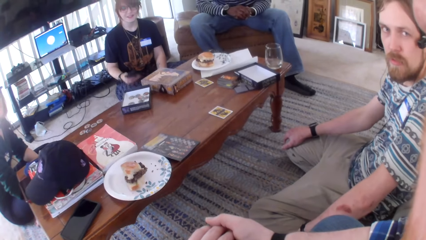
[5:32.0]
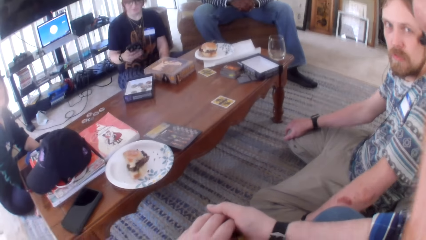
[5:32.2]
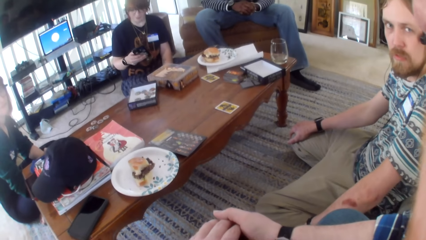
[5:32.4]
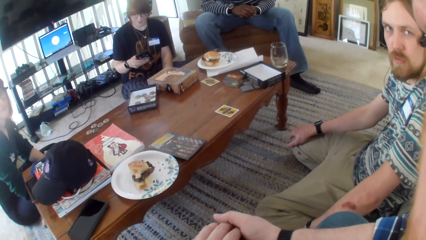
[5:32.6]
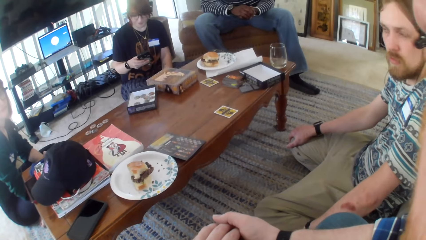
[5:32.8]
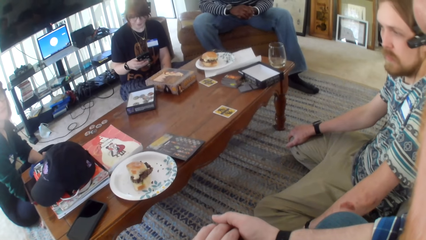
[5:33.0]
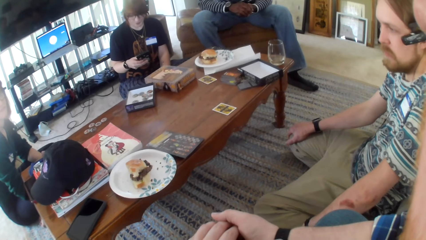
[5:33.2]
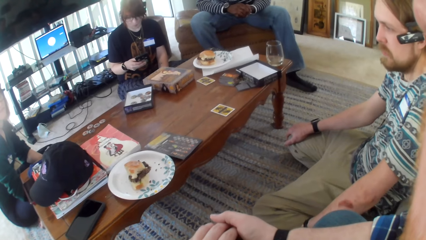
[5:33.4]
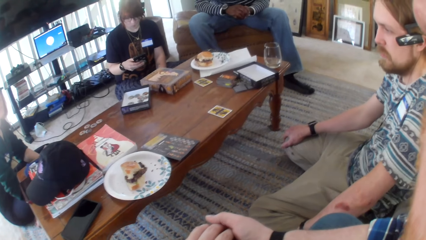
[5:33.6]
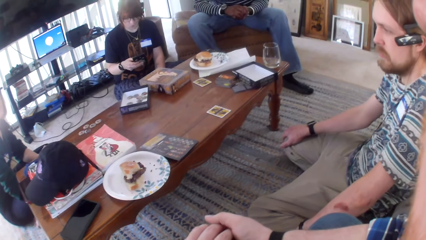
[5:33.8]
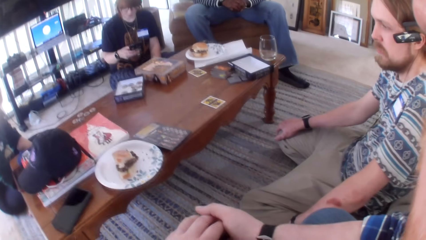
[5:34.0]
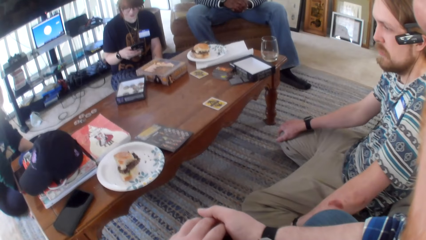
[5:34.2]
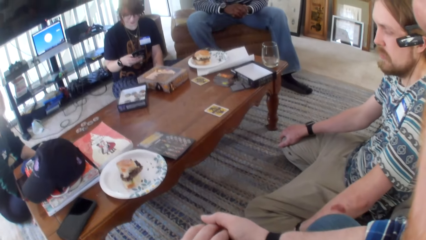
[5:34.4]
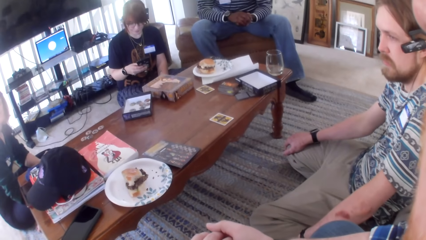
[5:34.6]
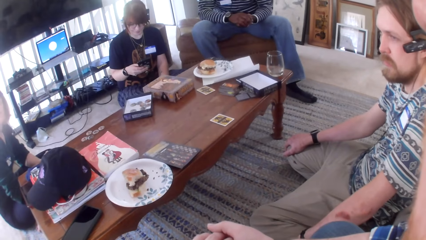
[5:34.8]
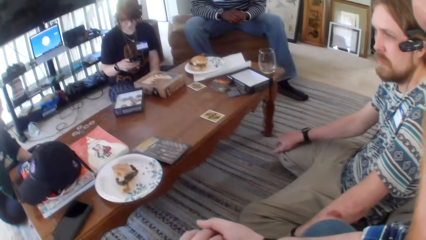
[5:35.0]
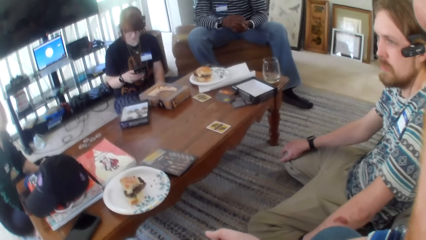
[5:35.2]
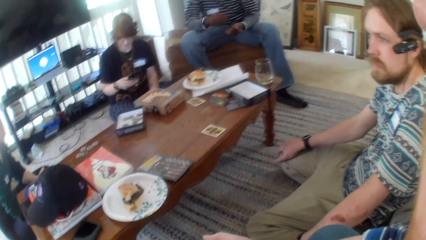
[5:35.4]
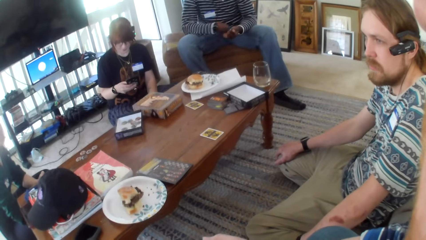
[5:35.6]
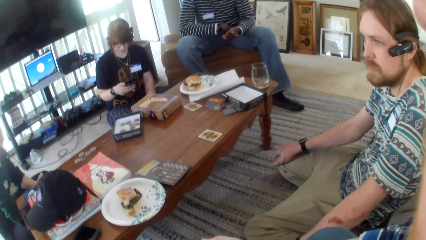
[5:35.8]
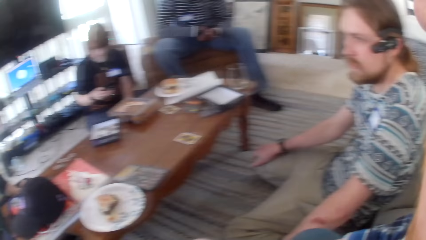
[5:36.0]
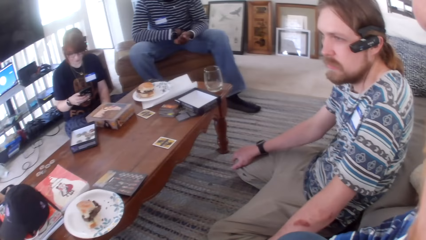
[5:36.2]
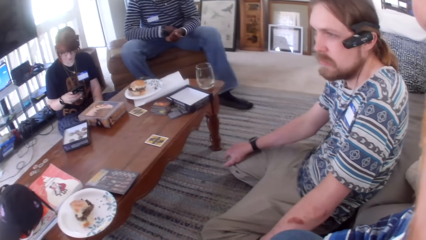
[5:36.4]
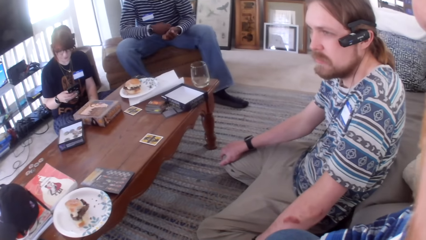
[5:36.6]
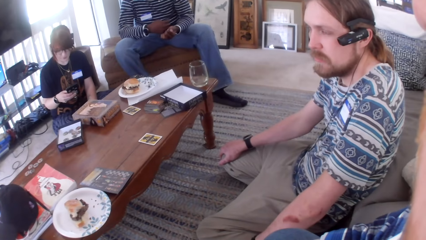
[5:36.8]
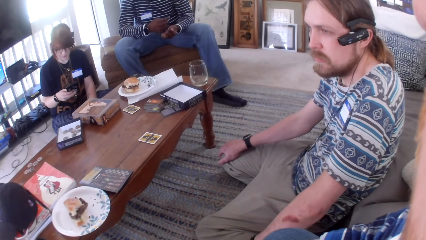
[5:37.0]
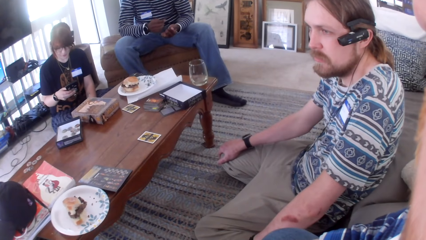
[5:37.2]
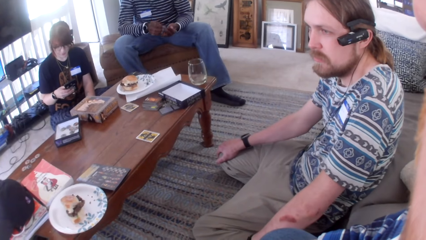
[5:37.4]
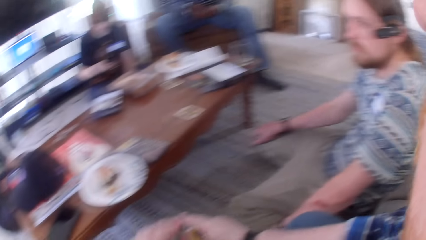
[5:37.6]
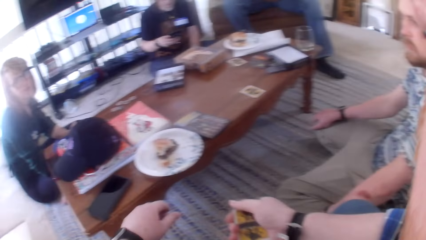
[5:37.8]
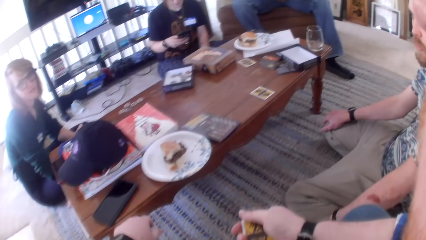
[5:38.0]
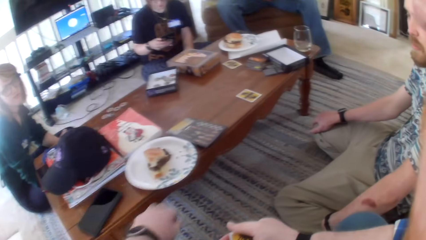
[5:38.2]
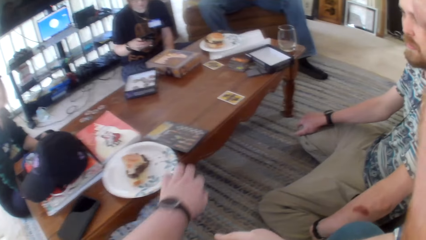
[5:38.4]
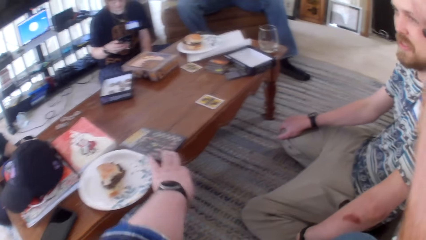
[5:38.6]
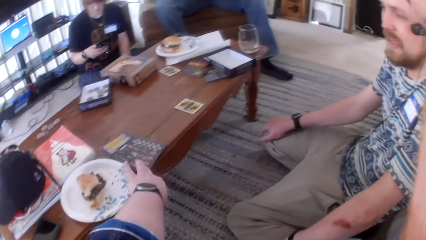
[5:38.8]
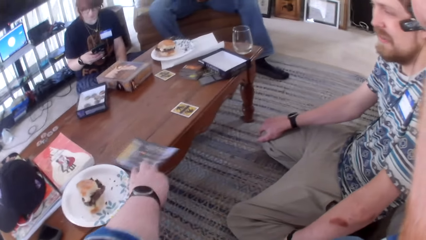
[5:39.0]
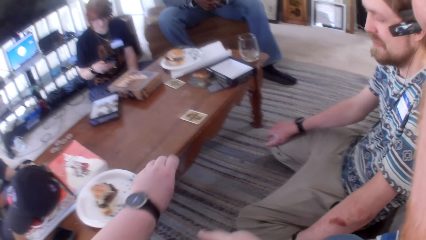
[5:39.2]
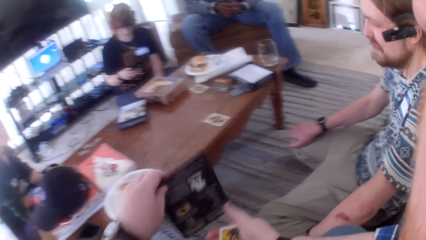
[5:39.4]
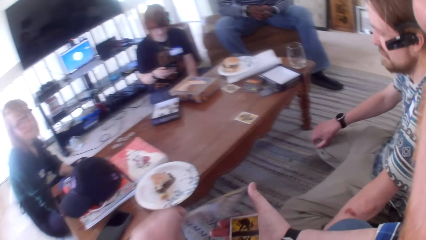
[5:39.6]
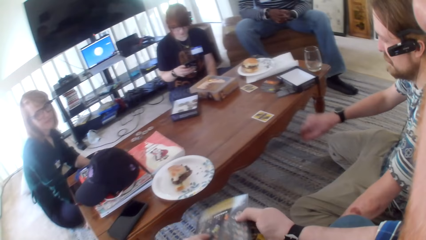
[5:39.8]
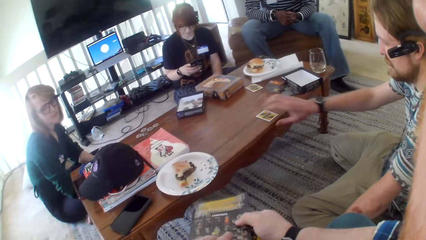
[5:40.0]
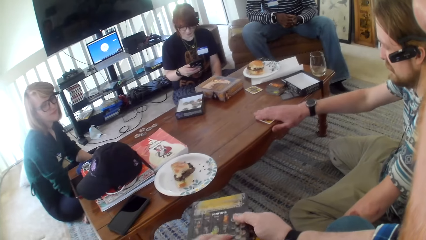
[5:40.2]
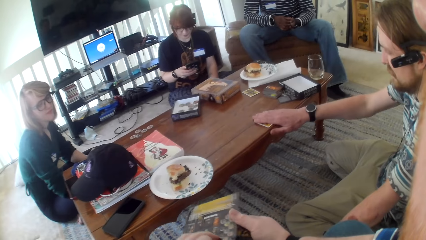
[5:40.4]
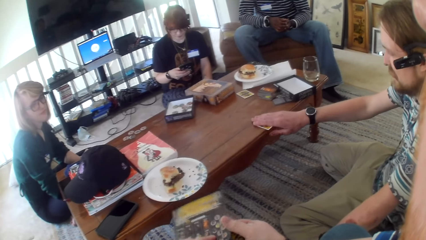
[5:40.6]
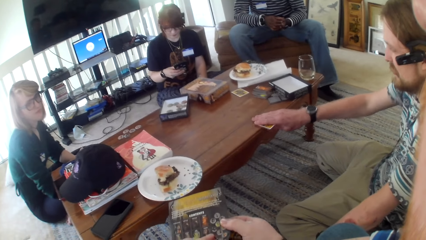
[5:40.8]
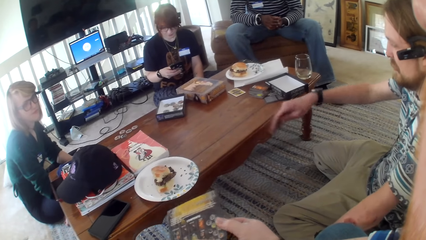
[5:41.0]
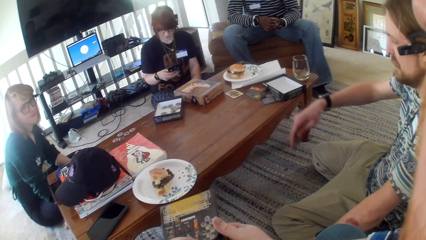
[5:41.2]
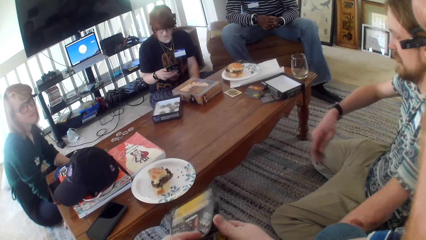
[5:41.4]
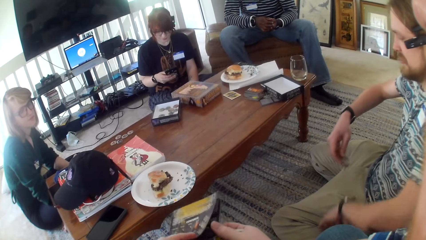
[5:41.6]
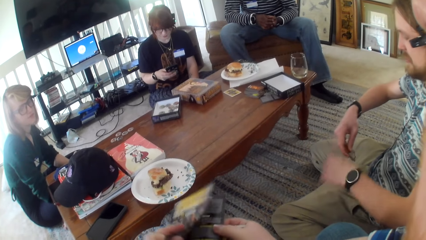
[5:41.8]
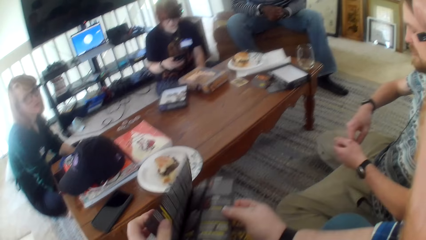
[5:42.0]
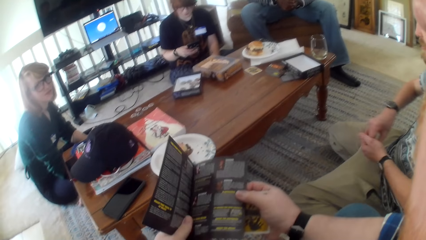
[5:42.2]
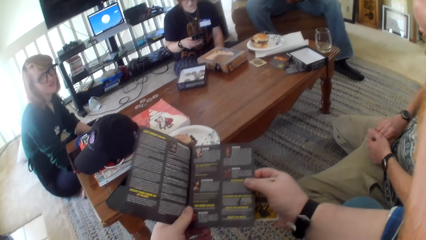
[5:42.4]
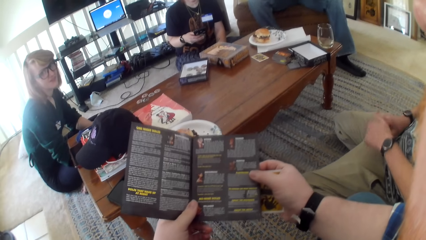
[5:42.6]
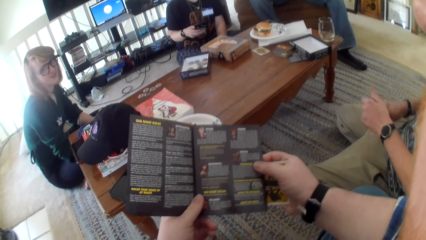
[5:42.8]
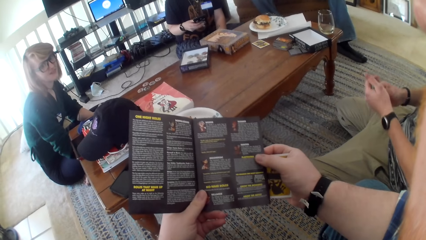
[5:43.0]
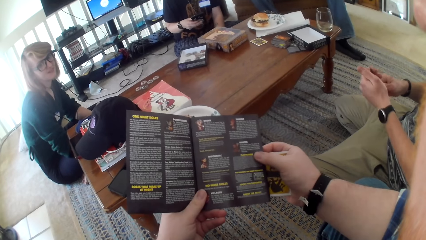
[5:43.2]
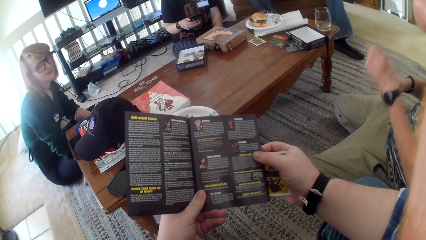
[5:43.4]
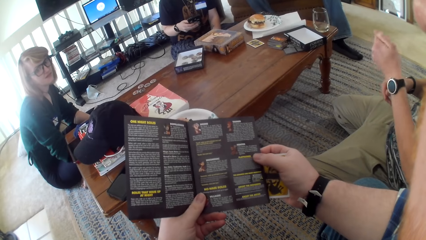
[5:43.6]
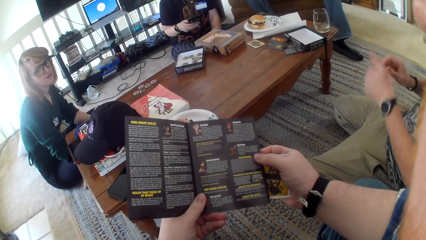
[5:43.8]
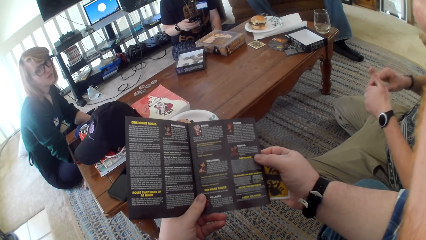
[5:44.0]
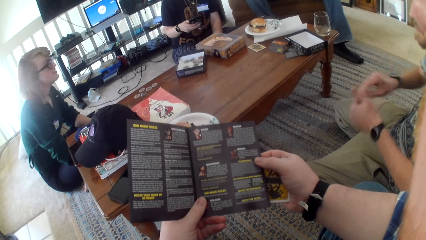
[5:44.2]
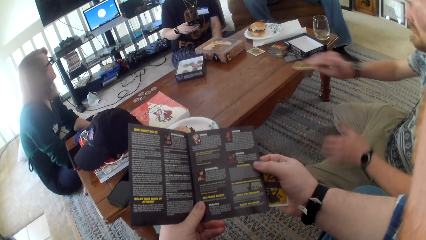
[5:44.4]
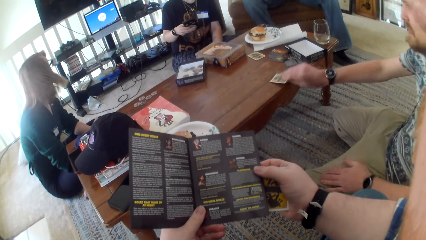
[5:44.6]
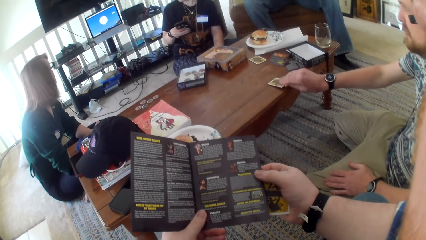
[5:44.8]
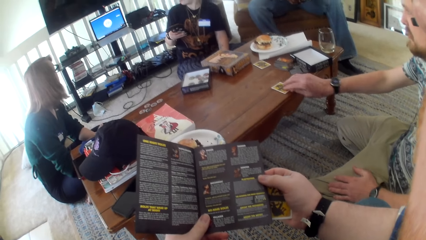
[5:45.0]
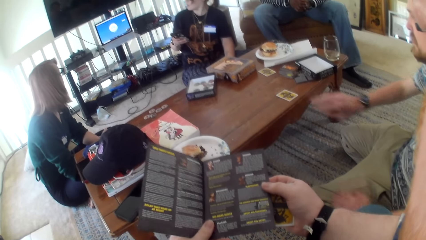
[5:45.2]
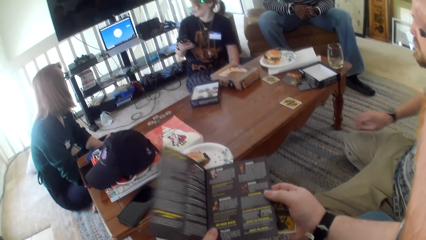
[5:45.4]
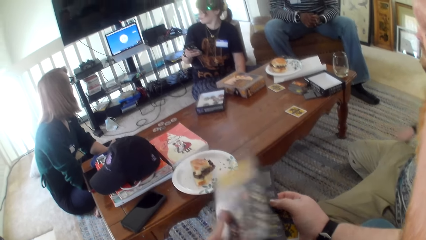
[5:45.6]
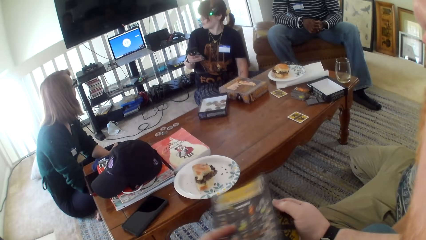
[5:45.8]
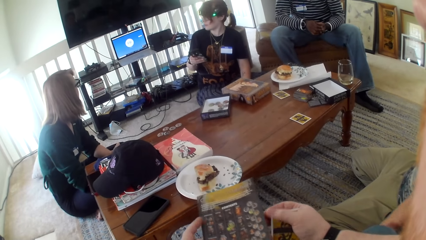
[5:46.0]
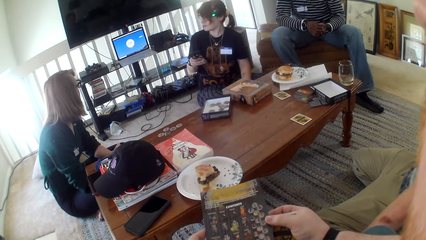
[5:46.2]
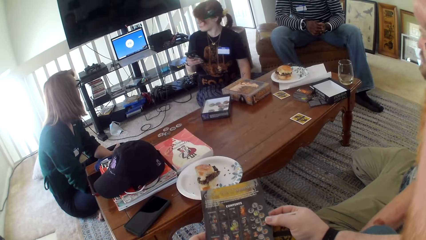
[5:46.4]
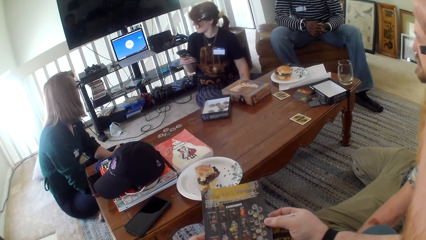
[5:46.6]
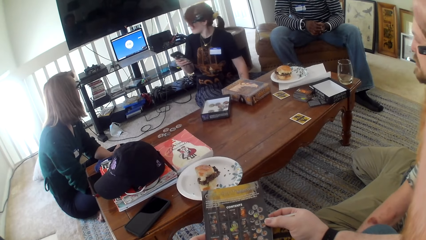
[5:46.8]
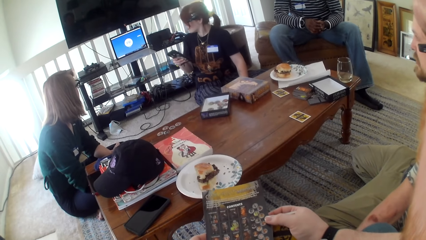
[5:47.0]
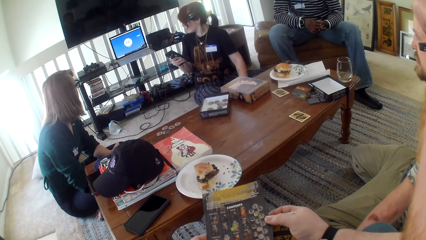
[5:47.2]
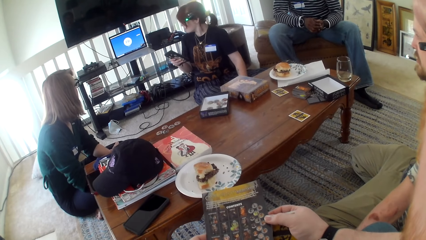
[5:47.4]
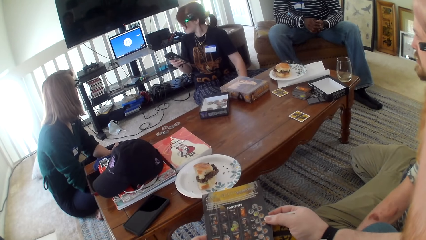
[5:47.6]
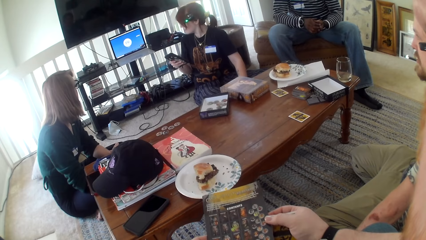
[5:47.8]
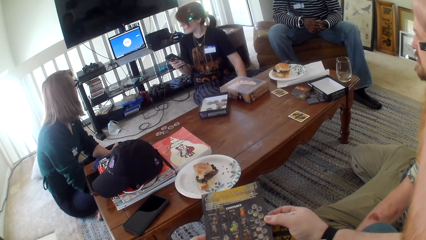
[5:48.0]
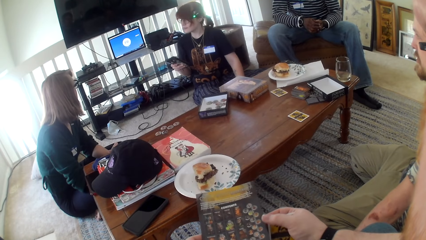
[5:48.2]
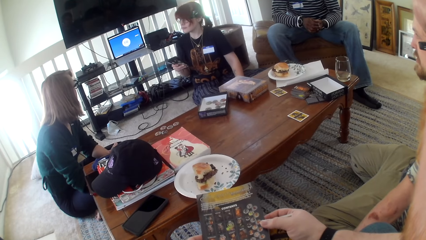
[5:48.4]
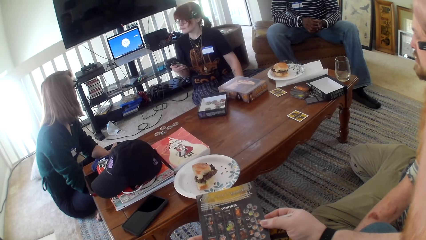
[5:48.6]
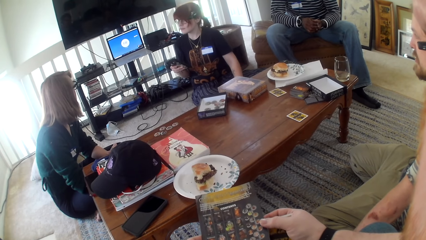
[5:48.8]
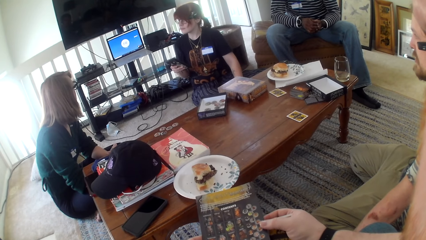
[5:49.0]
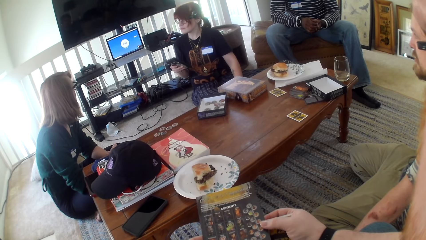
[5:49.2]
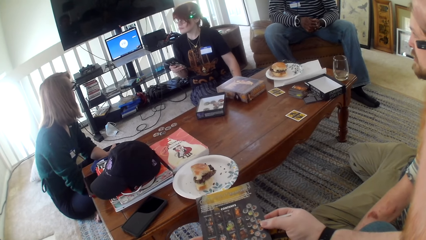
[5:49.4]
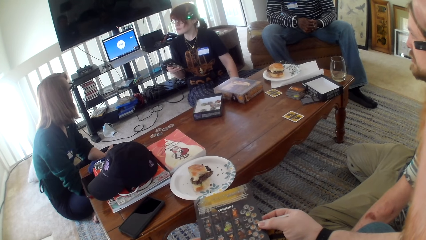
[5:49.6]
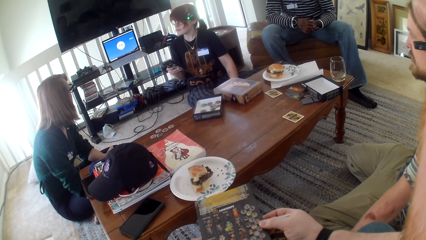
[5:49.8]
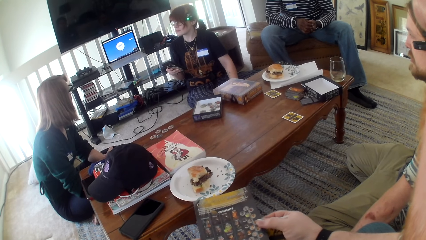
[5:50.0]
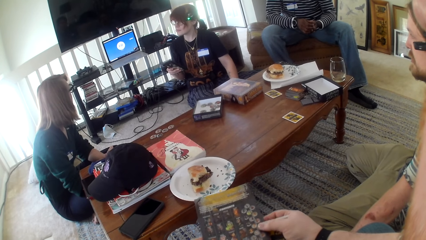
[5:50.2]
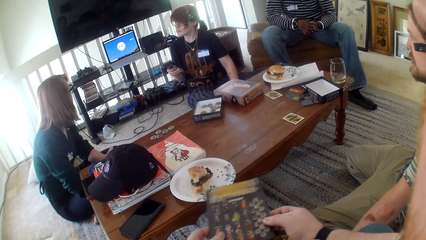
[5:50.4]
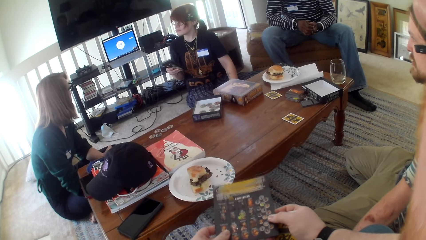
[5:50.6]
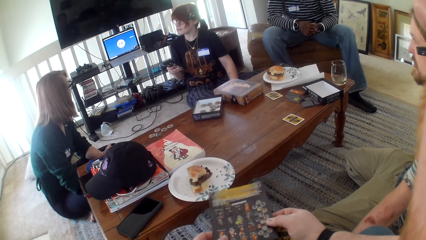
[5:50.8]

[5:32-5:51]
A woman uses the phone. The camera wearer talks. Another woman talks. The camera wearer talks. They pick the paper from the table. A man picks the card from the table. The camera wearer talks. They open the paper. The other woman talks. The man puts the card on the table. A person holds the phone. The camera wearer flips the paper. The other woman talks.
